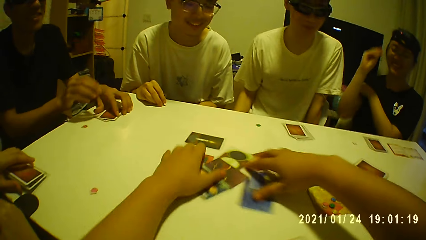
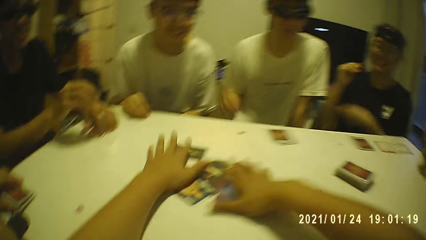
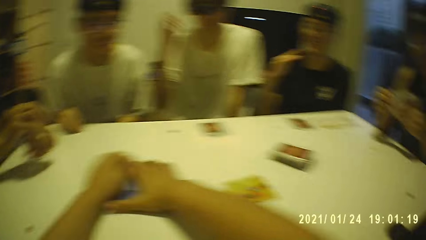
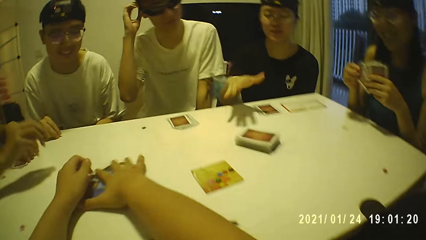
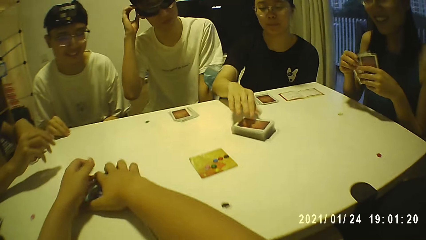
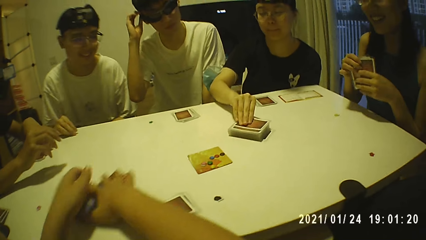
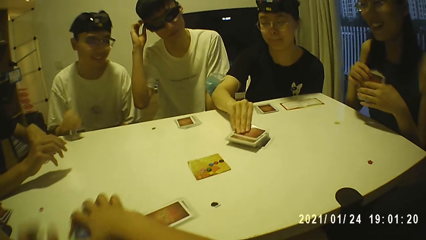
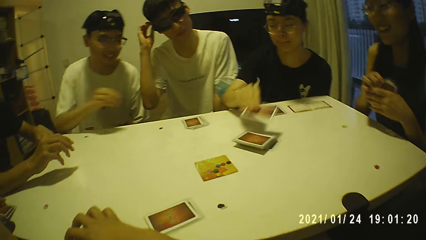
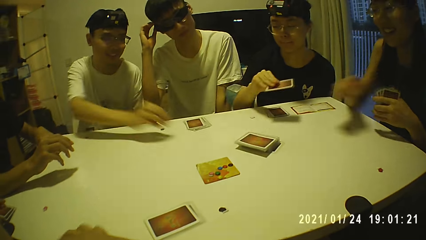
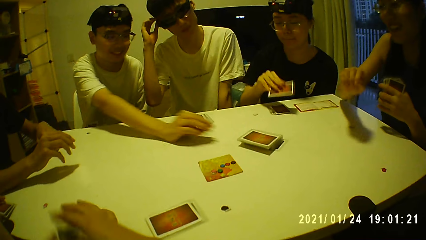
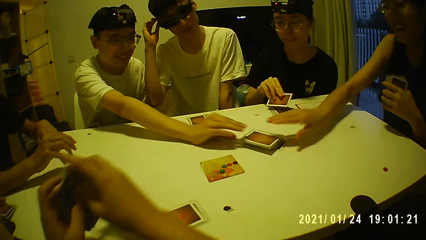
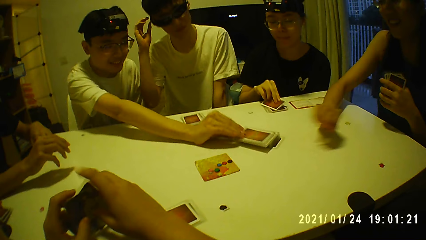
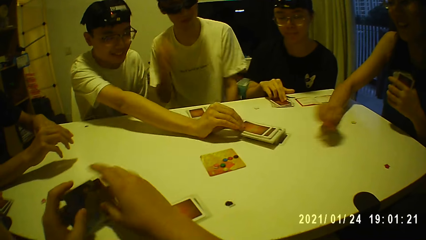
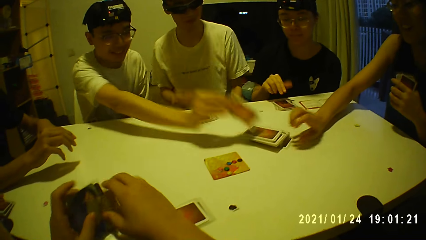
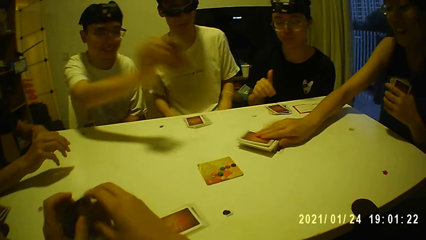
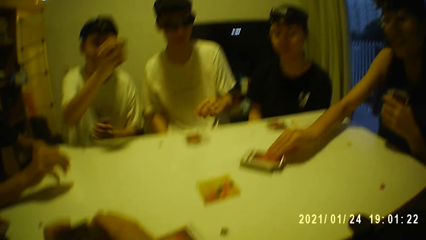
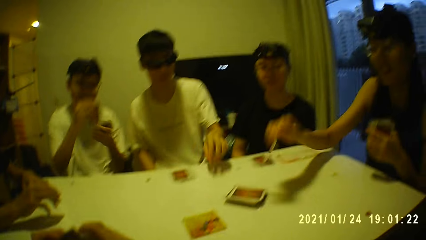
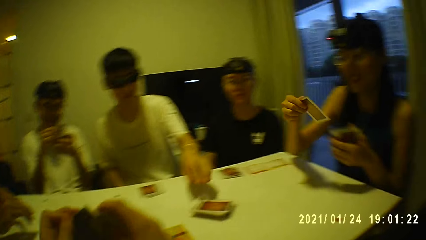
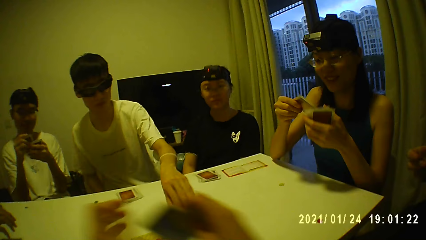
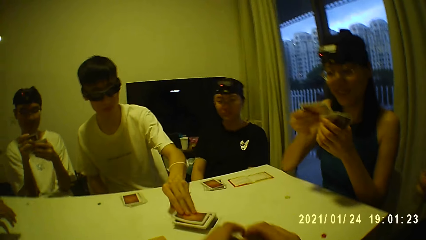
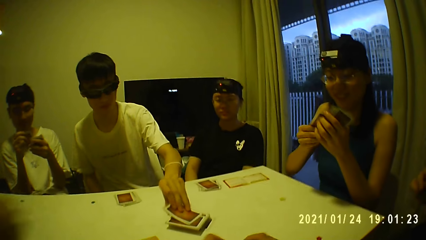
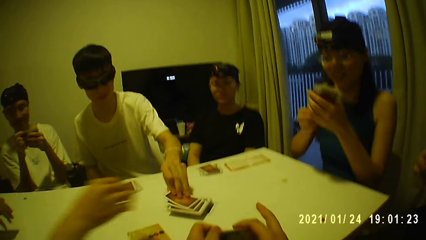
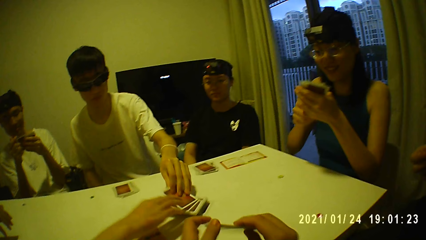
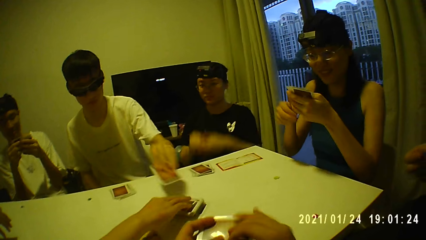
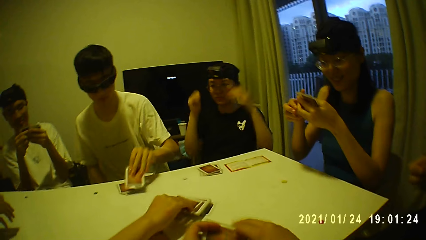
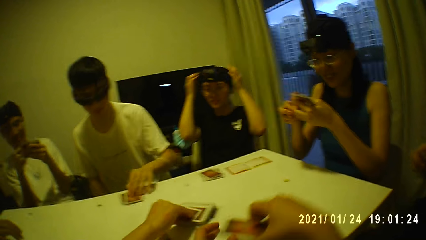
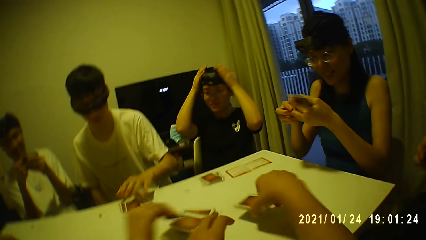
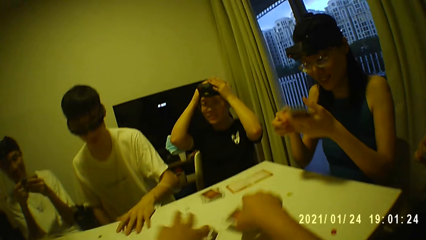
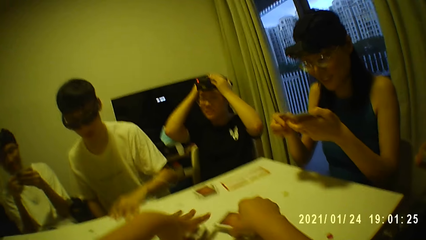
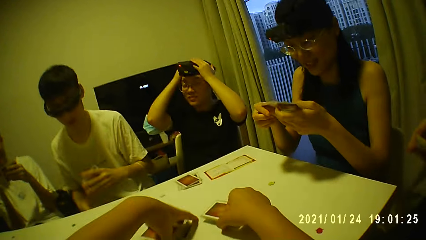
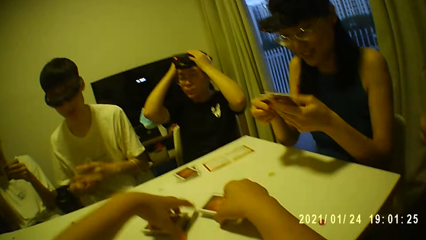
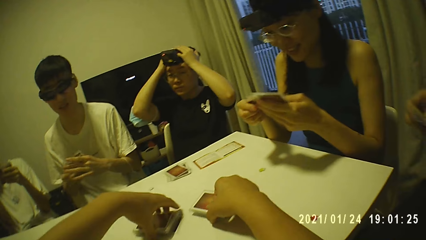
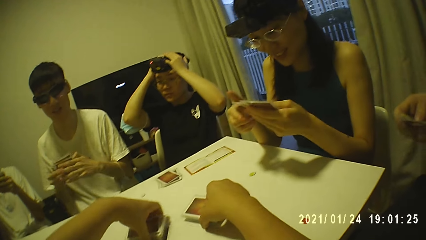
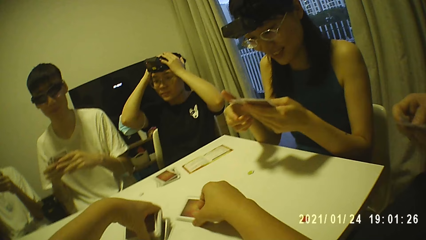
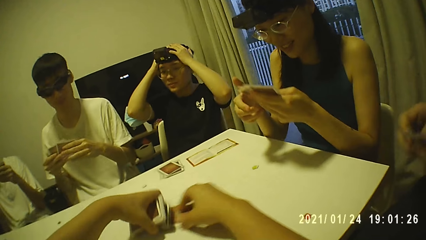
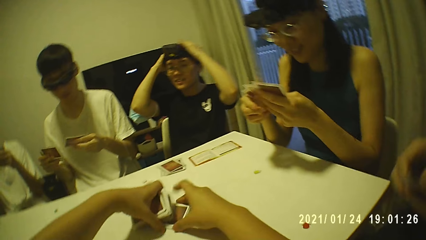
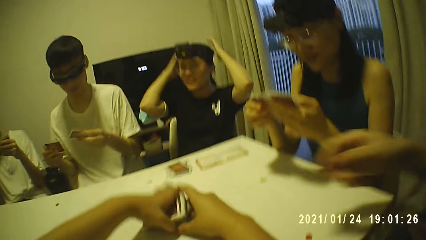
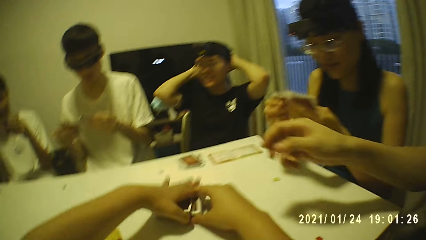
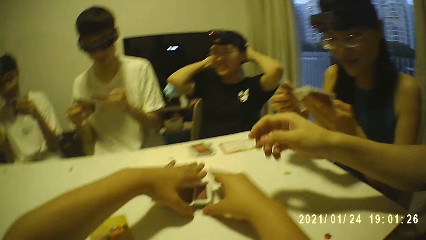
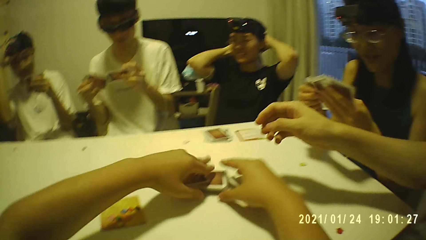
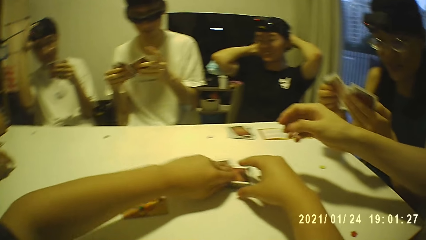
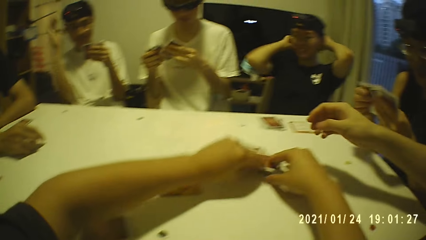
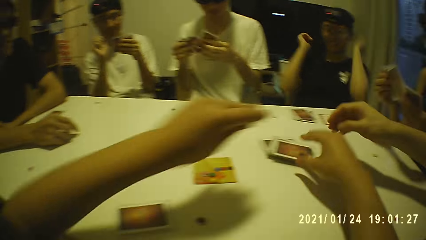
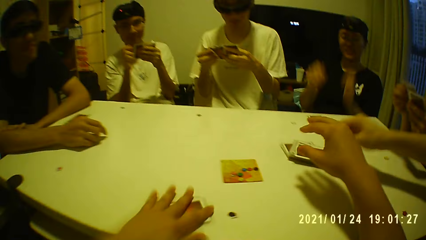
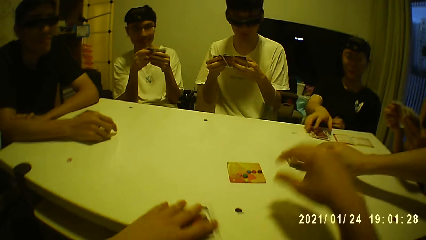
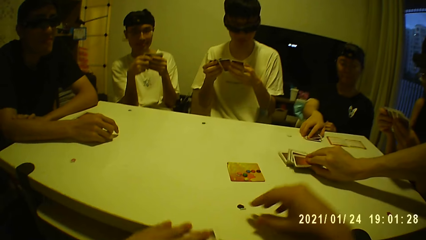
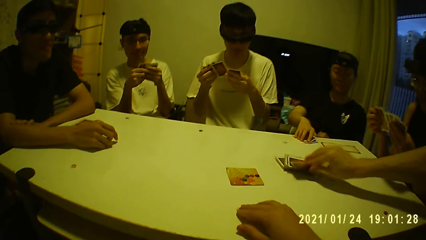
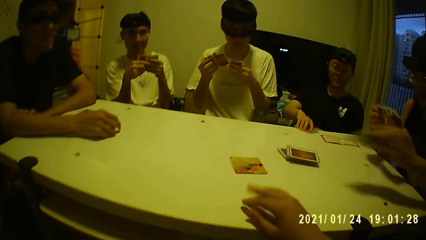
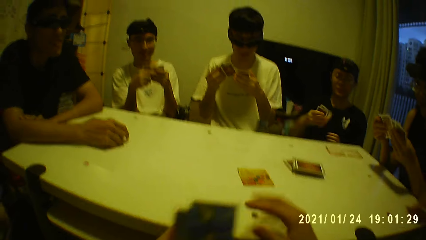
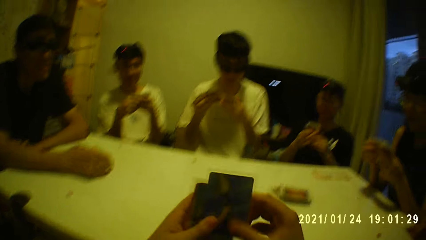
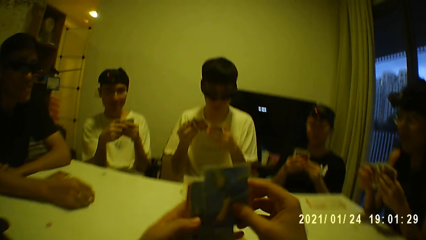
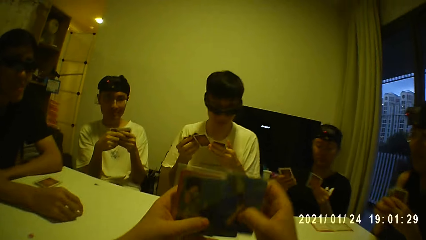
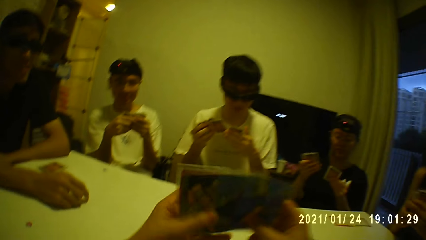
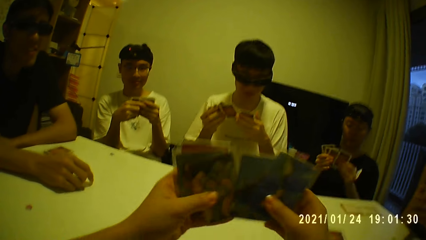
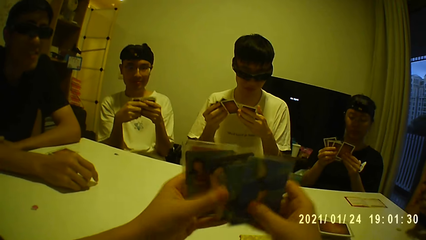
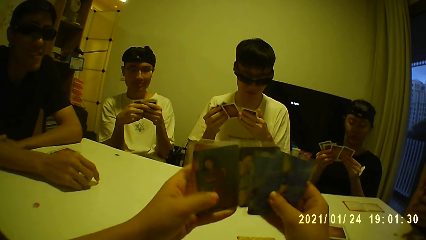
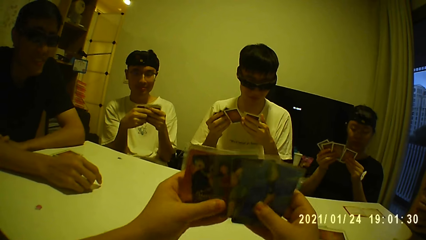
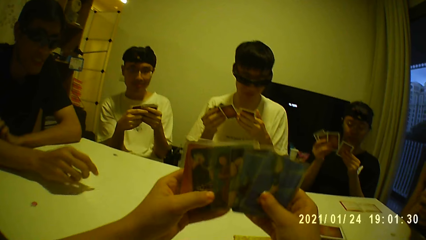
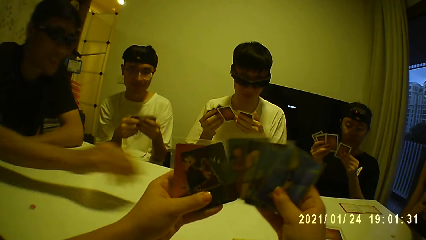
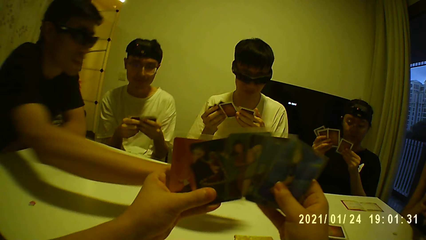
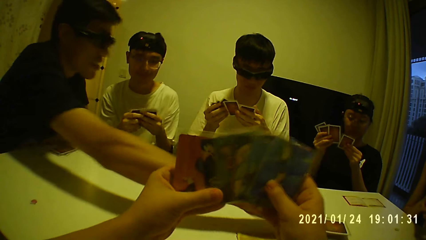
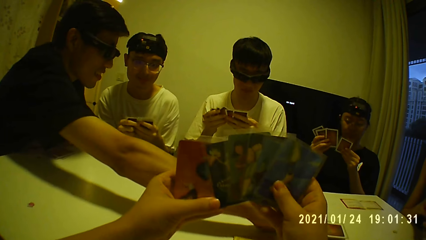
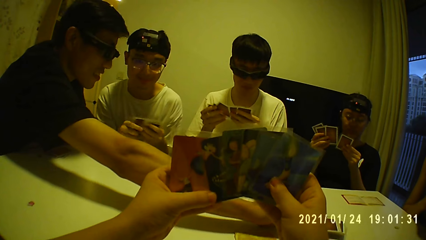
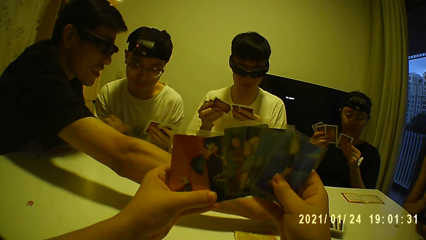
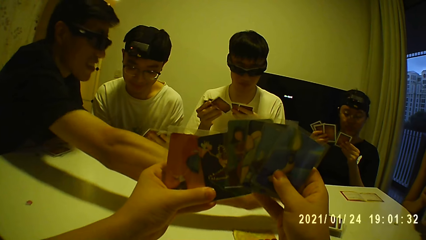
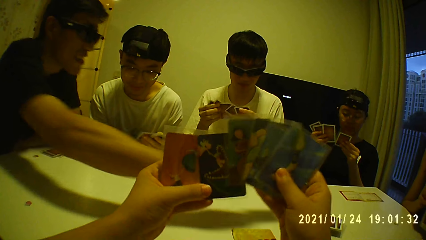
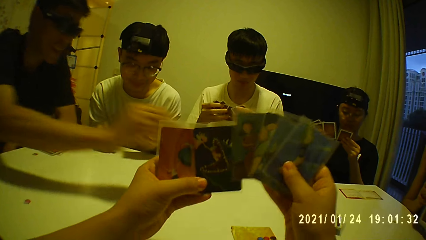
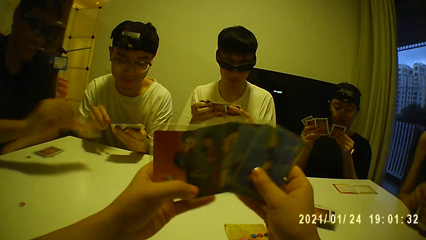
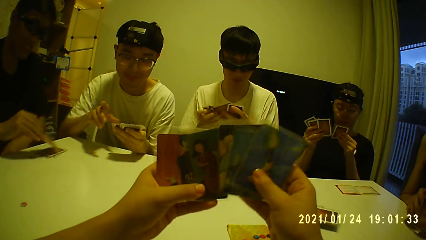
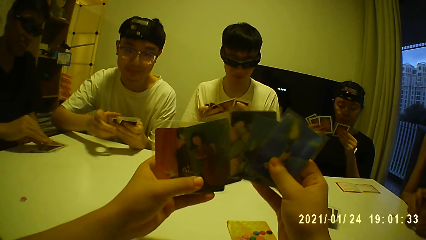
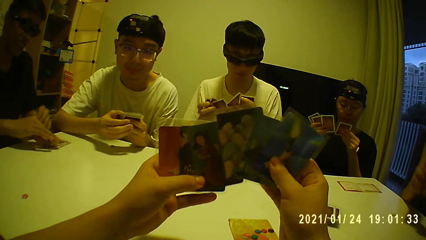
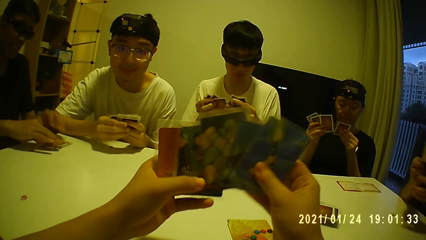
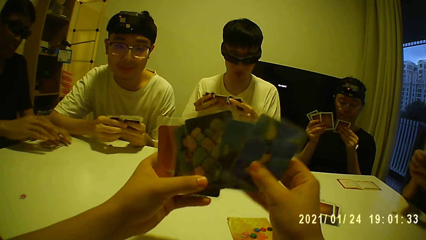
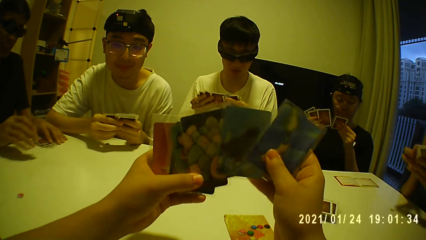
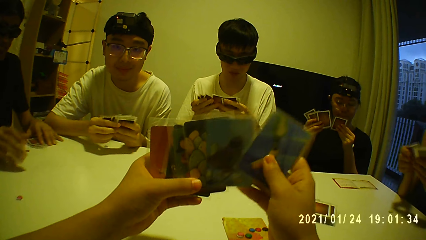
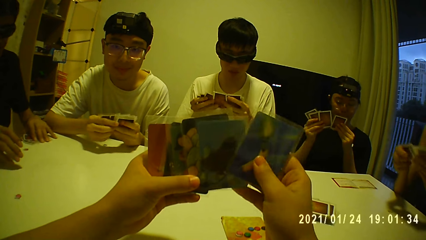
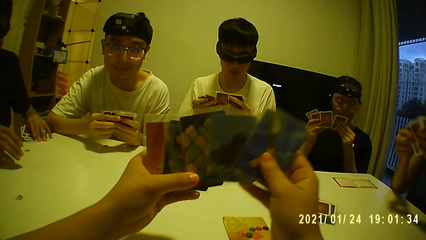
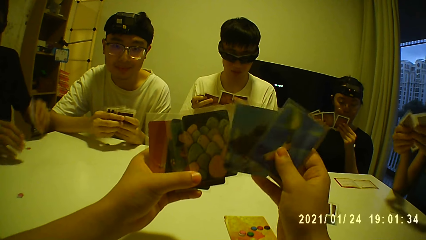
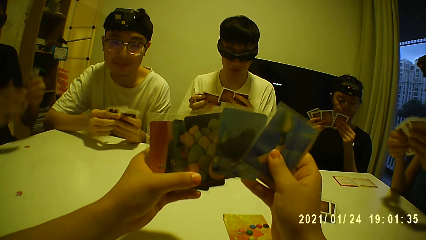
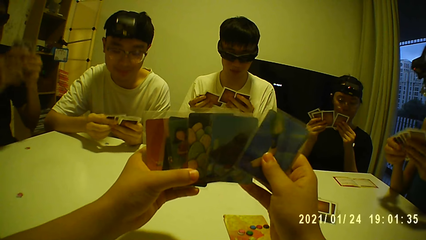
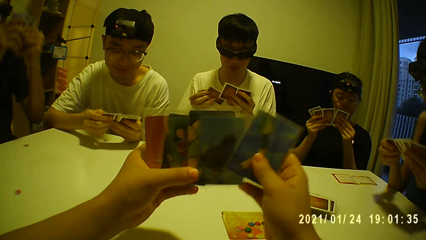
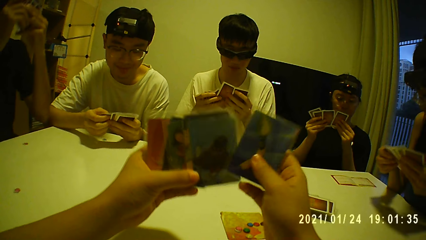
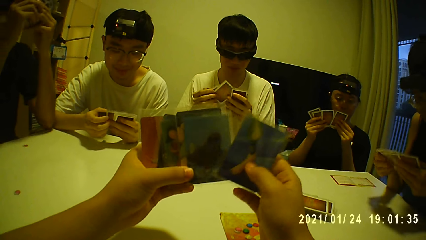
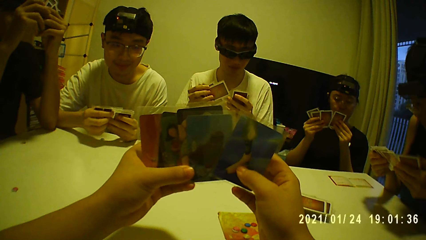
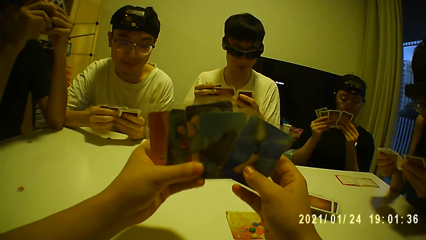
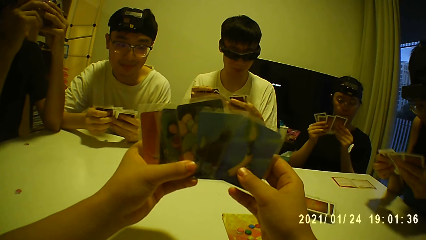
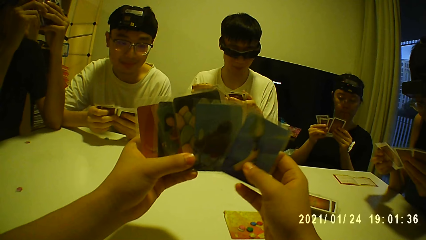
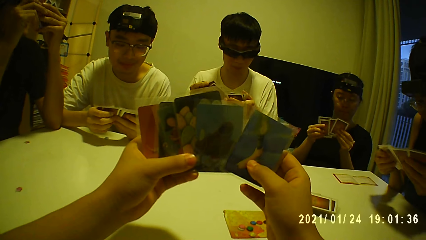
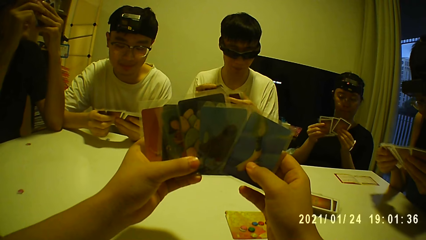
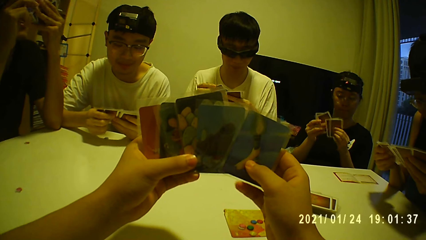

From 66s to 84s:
The camera wearer picks the cards from the table with both hands. A man picks a card from the deck of cards on the table with his right hand. A second man picks a card from the deck of cards on the table with his right hand. A woman picks a card from the deck of cards on the table with her right hand. A third man picks a card from the deck of cards on the table with his right hand. The second man holds the deck of cards with both hands. The camera wearer arranges the cards into a deck with both hands. Another woman picks a card from the deck of cards on the table with her right hand. The first woman shuffles the cards with both hands. The first man places both hands on his head. The camera wearer puts the deck of cards on the table with his right hand. The third man shuffles the cards with both hands. The camera wearer picks a card. The first man drops both hands from his head. A fourth man picks a card from the deck of cards on the table with his right hand. The first man picks a deck of cards from the table with his right hand, and holds the deck of cards with both hands. The camera wearer looks at the cards. He holds the decks of cards with both hands, and spreads the deck of cards with both hands. A fifth man picks a card from the deck of cards on the table with his right hand. The fifth man picks a deck of cards from the table with his left hand, and holds the deck of cards in both hands.
